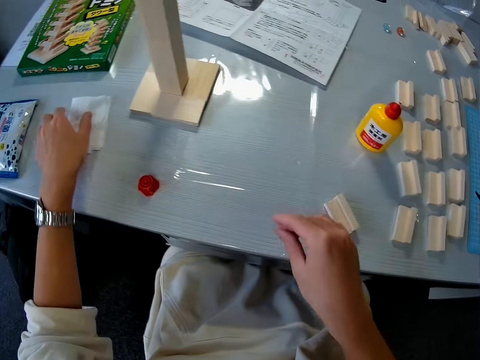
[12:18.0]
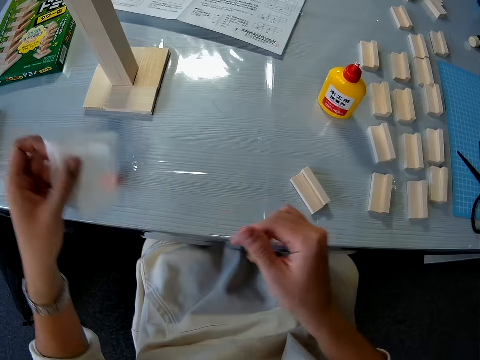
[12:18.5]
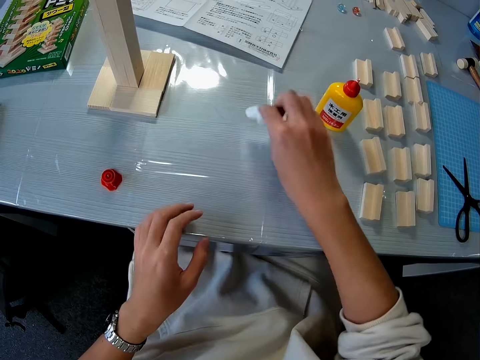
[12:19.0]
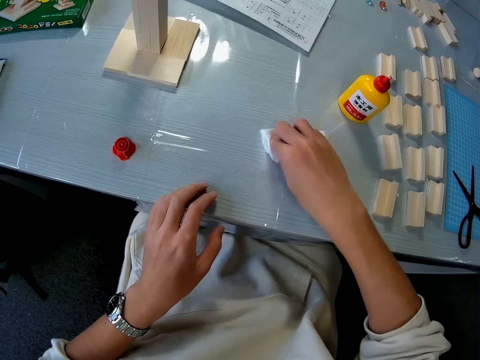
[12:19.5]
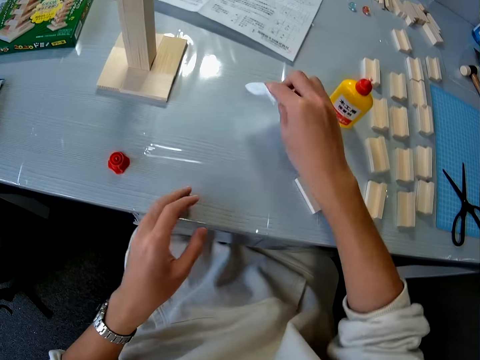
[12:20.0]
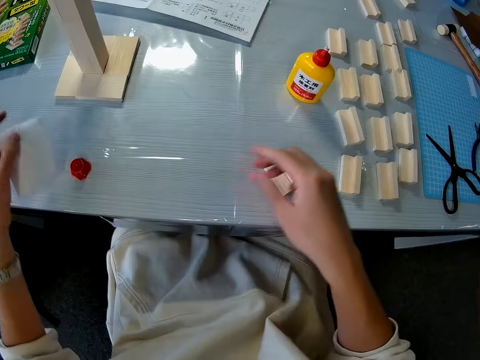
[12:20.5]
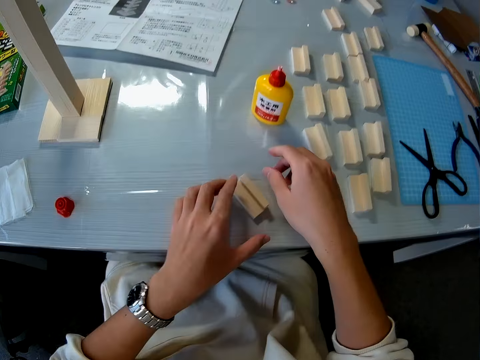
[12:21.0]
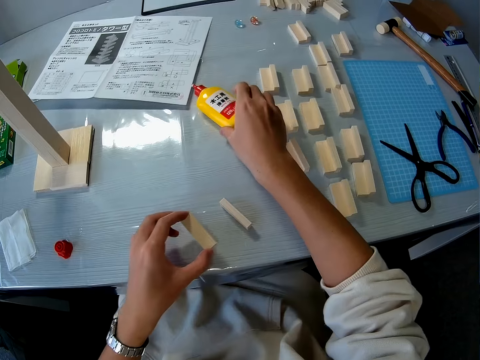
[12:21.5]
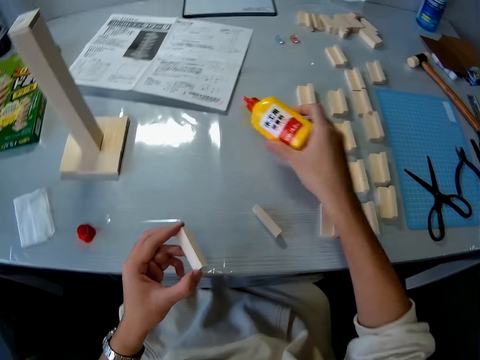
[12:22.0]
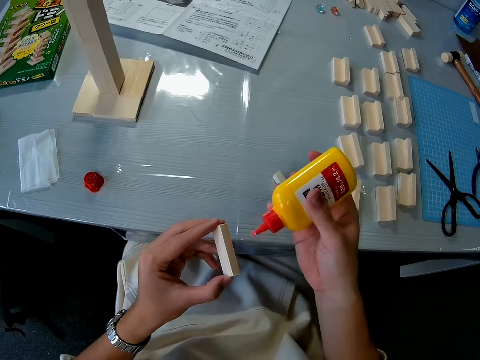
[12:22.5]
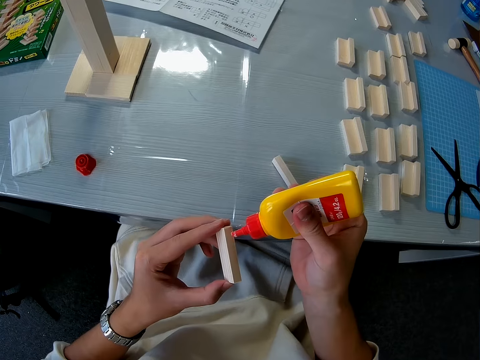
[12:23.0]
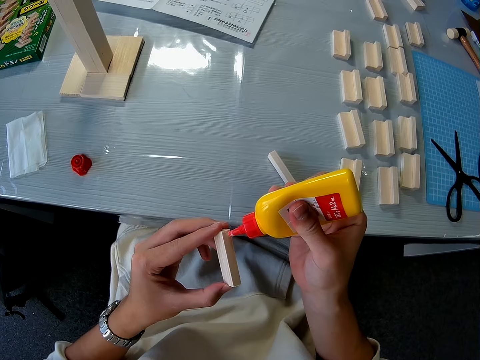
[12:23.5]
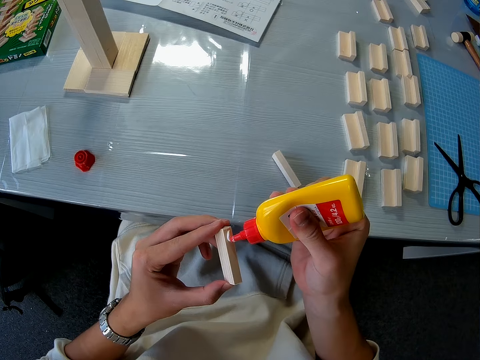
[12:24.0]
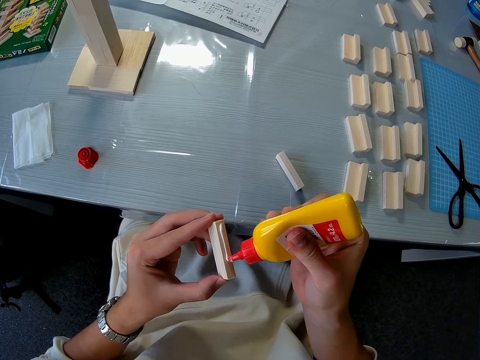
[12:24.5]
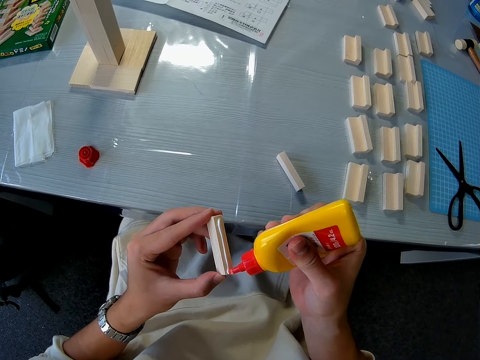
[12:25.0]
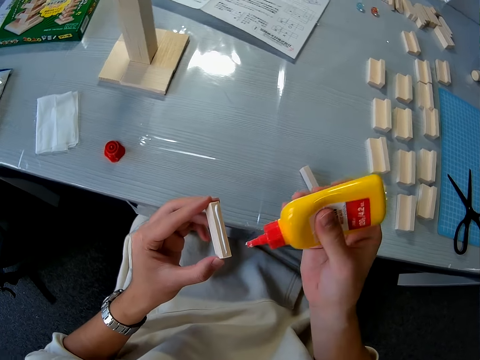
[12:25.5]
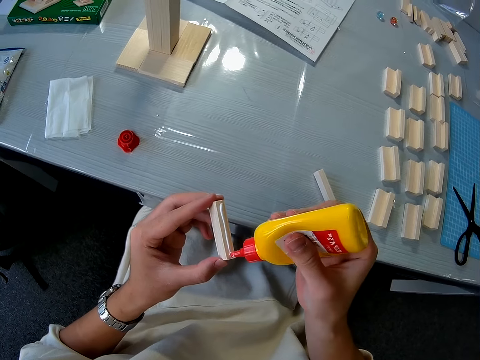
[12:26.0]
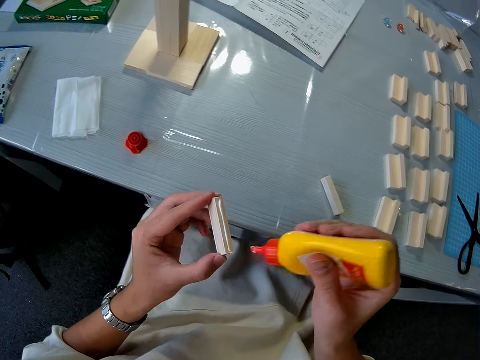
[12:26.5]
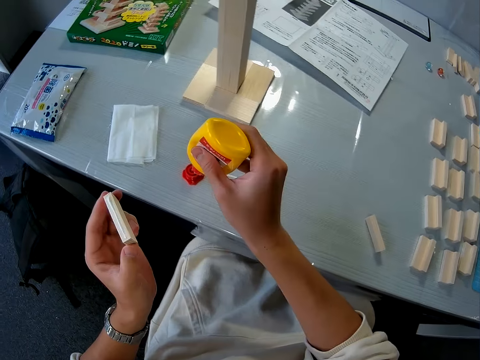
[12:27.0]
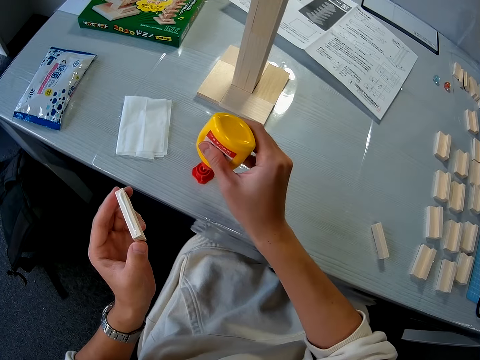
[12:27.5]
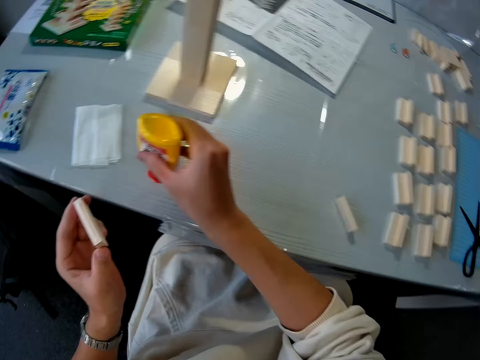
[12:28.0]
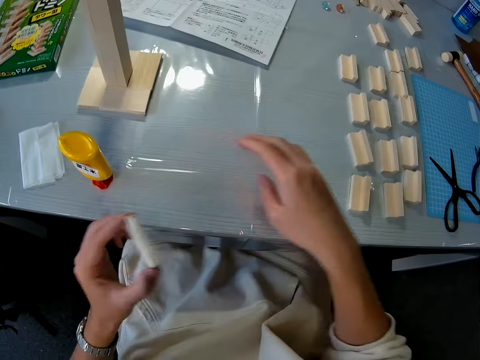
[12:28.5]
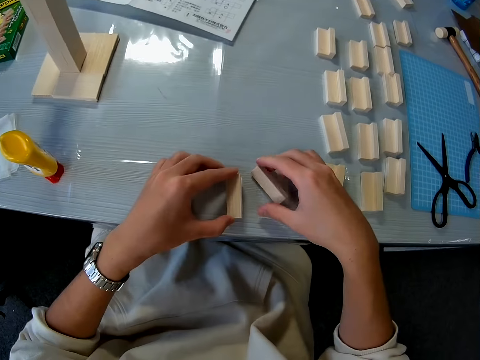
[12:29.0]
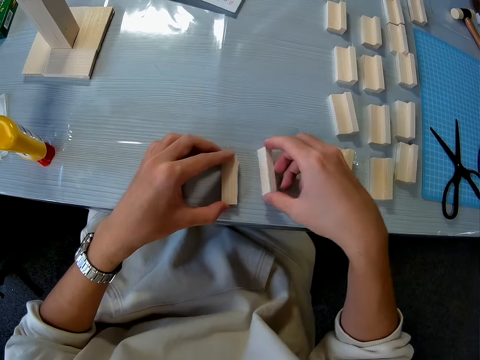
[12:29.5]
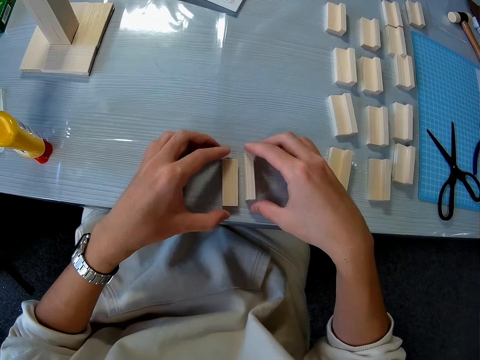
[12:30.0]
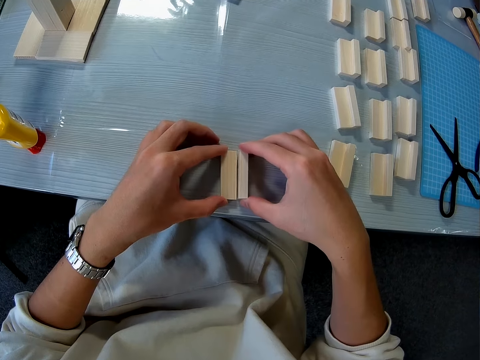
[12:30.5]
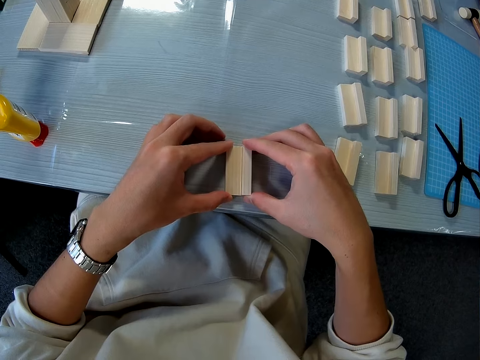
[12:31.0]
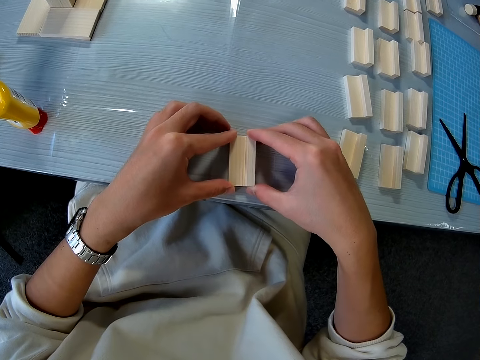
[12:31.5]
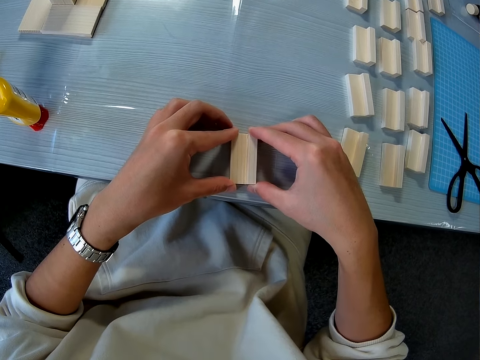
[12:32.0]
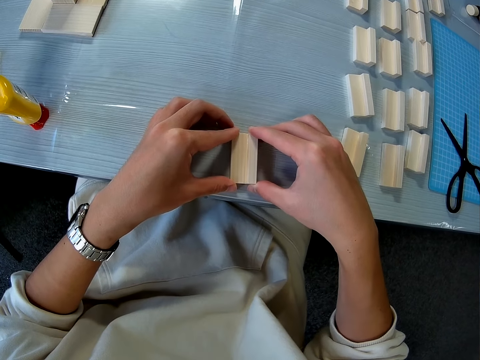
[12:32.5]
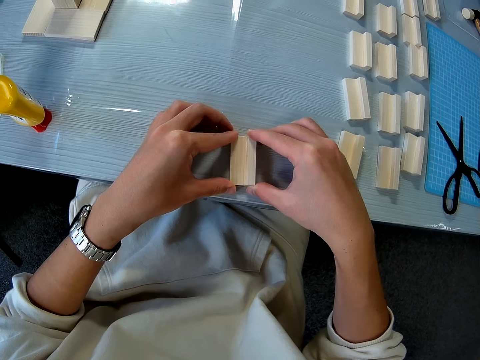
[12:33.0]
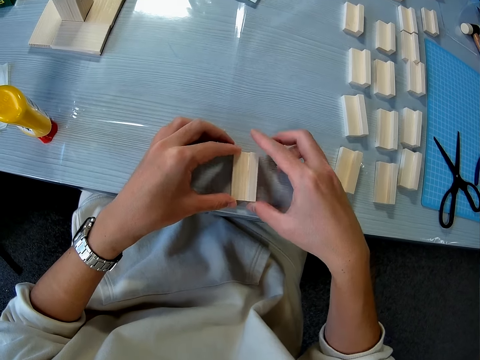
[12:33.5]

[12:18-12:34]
The camera wearer picks up a hand wipe. They clean the table with the wipe. They drop the wipe on the table. They pick up a piece of wood and the glue, a bottle of glue. They apply glue on the piece of wood. They cover the glue. They place down the bottle of glue. They join the two pieces of wood together.

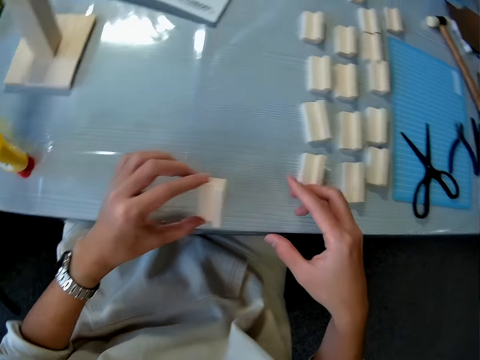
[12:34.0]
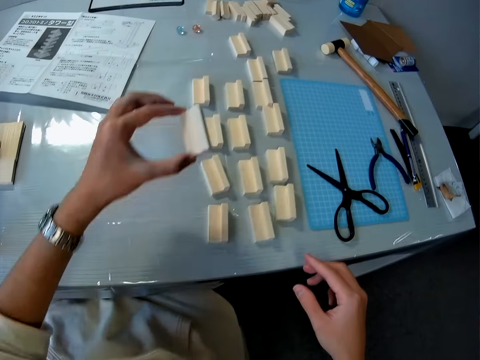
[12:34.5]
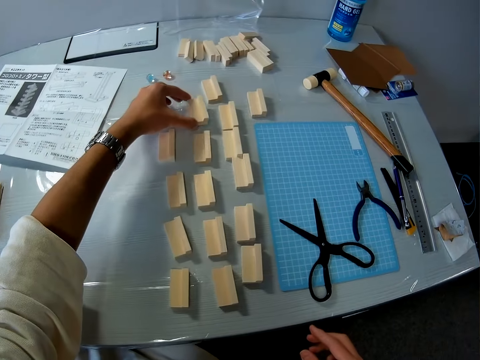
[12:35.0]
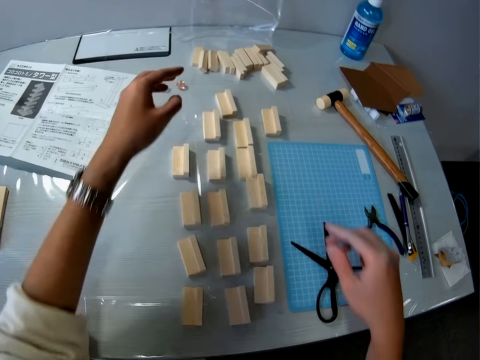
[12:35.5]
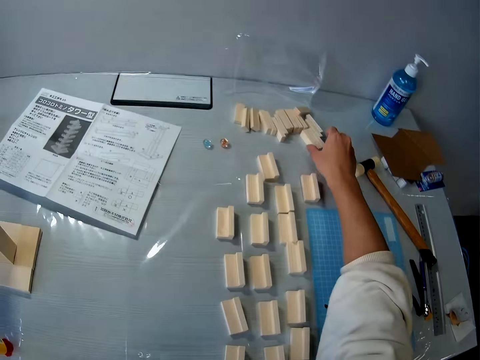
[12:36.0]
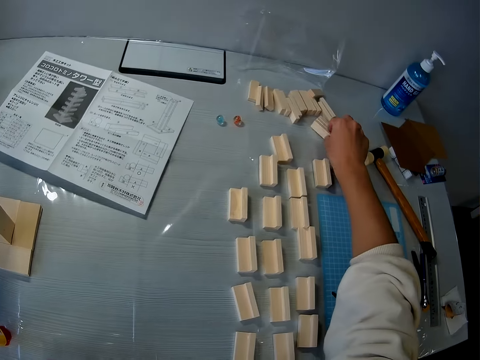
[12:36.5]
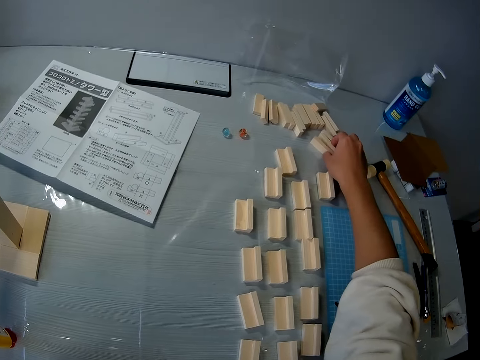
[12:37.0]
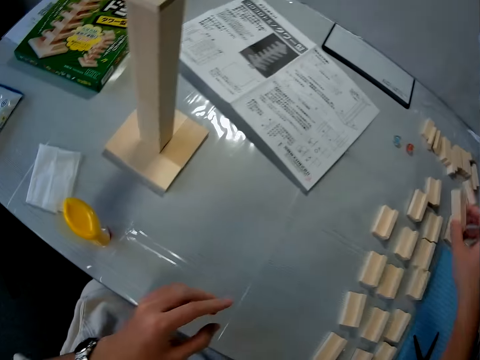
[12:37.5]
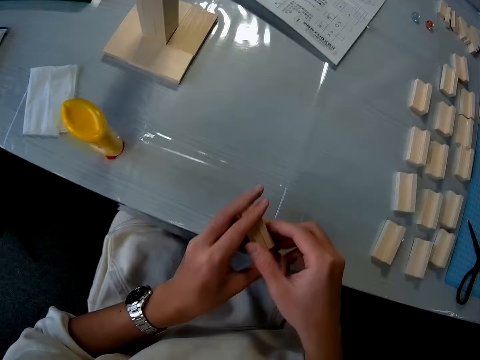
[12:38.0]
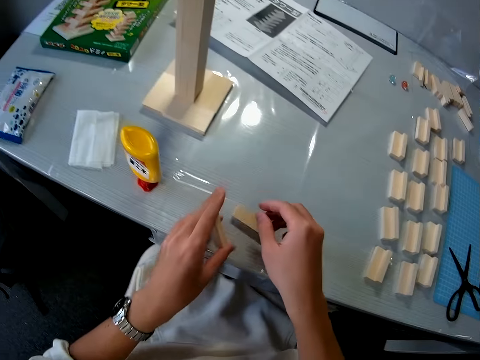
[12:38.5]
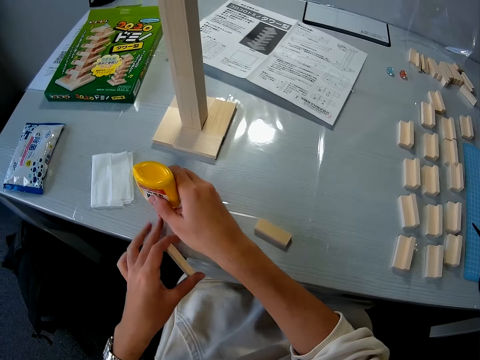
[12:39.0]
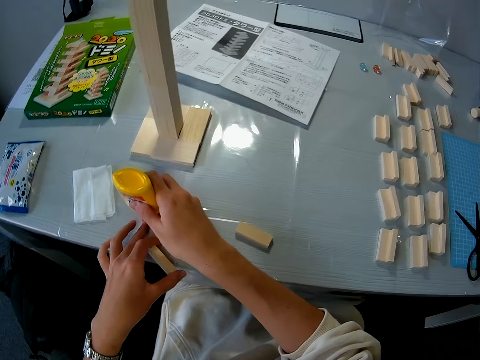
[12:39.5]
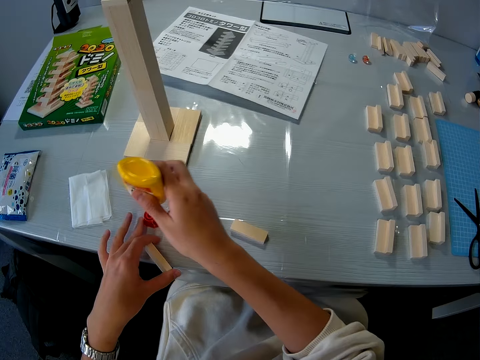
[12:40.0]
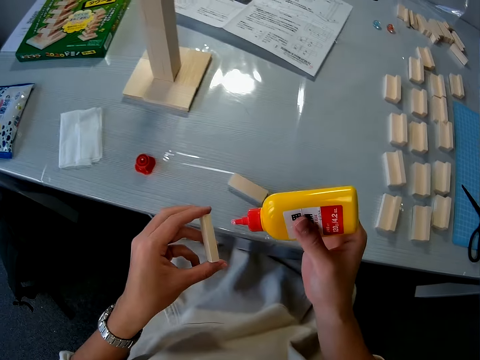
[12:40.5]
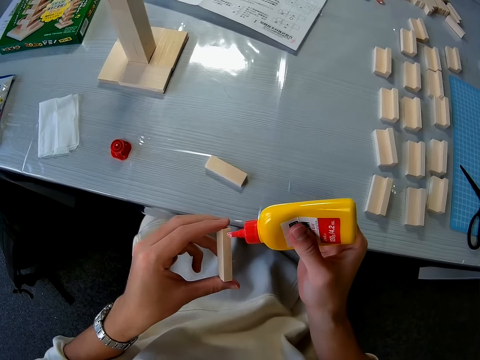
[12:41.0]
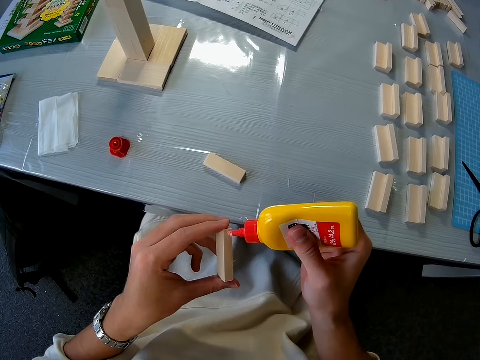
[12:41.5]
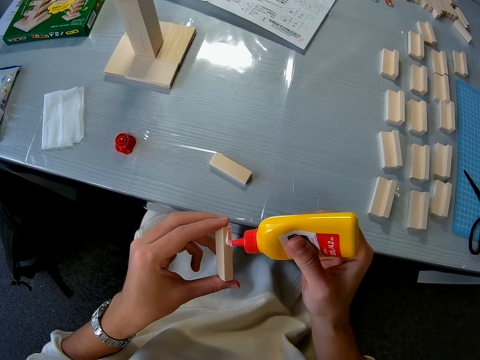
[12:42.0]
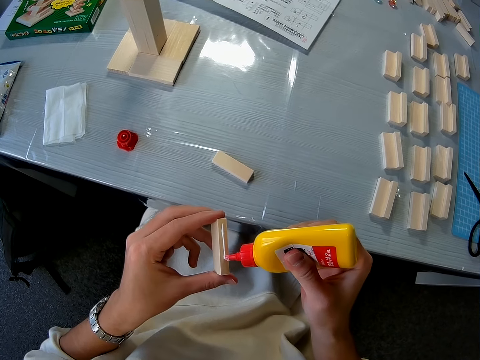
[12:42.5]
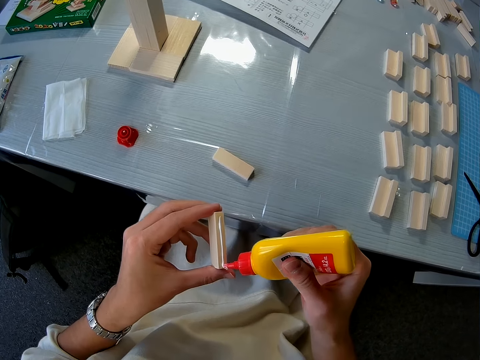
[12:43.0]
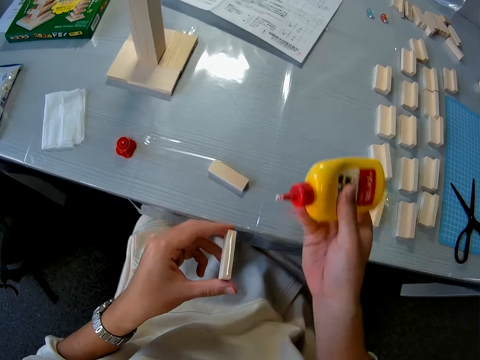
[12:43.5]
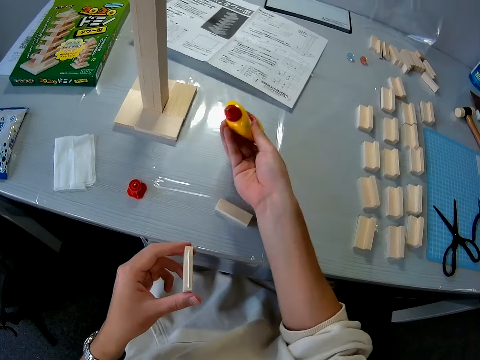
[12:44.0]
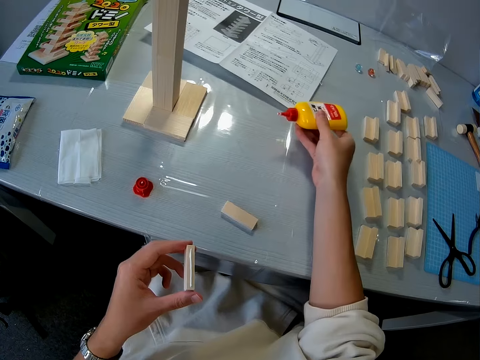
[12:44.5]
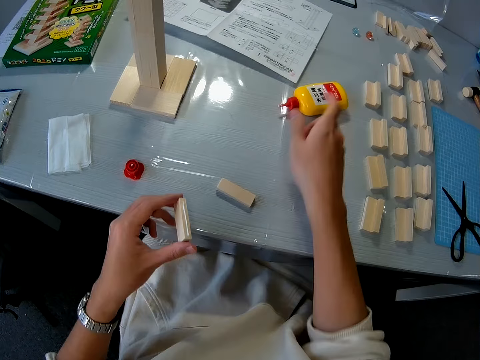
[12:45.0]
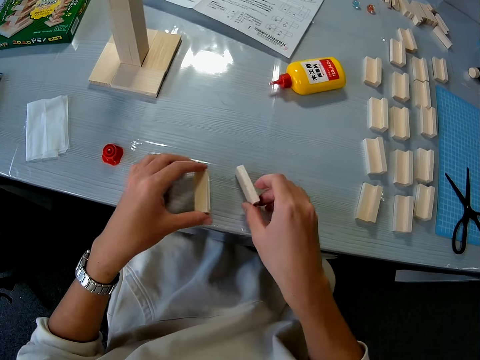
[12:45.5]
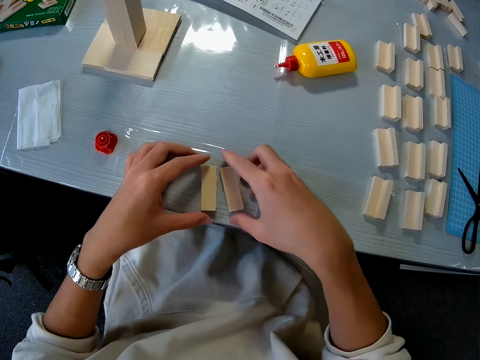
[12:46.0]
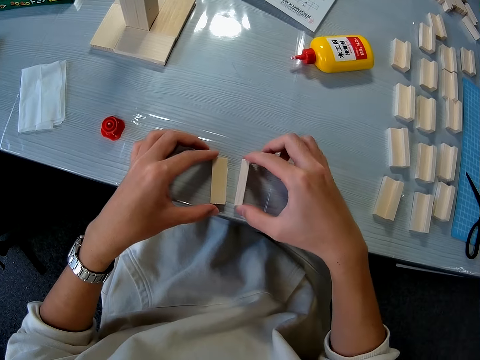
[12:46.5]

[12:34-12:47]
The camera wearer moves the joined wood pieces to the side of the table. They drop the wood on the table. They pick up some wood pieces. They place down one of the pieces of wood. They pick up a bottle of glue. They apply glue on a piece of wood. They drop the glue on the table. They join the two pieces of wood together.
